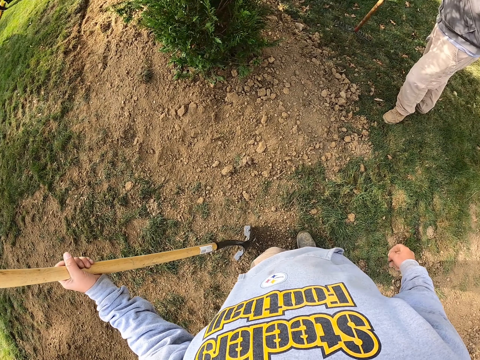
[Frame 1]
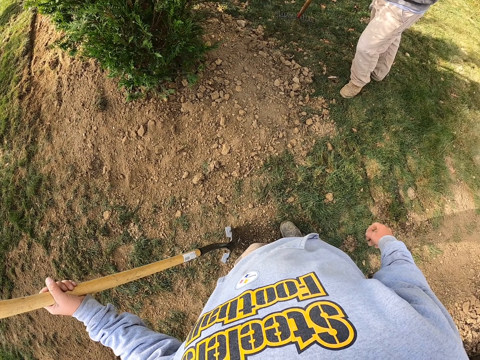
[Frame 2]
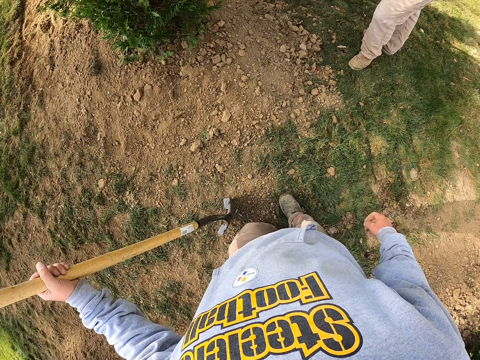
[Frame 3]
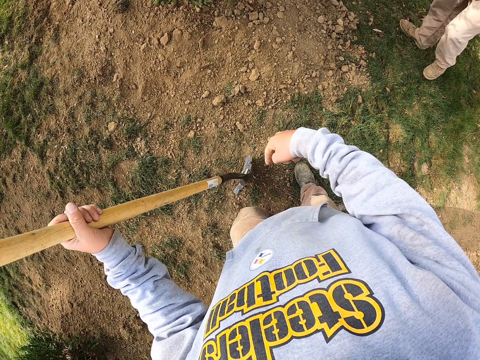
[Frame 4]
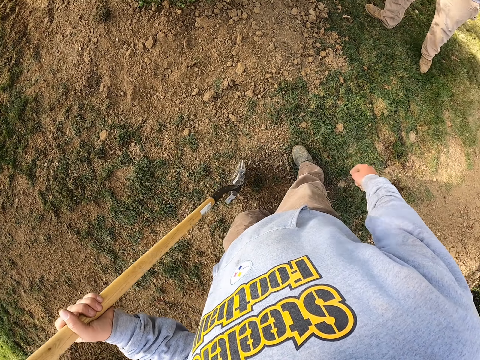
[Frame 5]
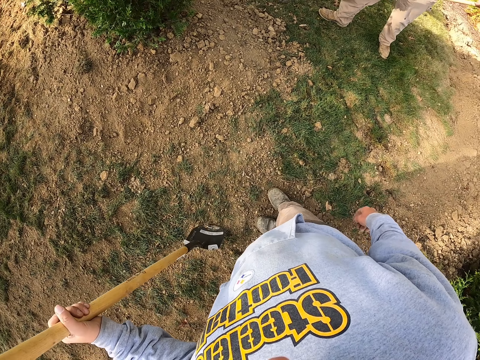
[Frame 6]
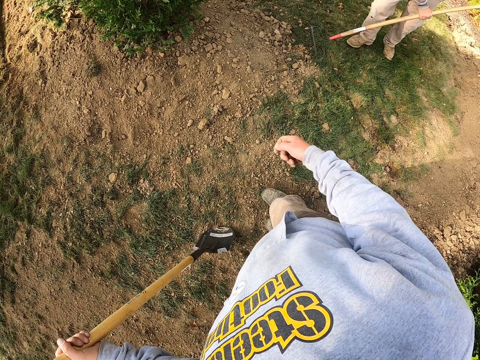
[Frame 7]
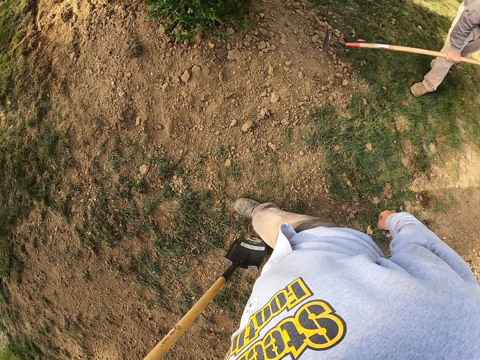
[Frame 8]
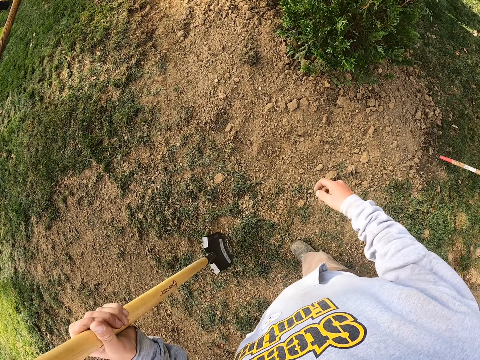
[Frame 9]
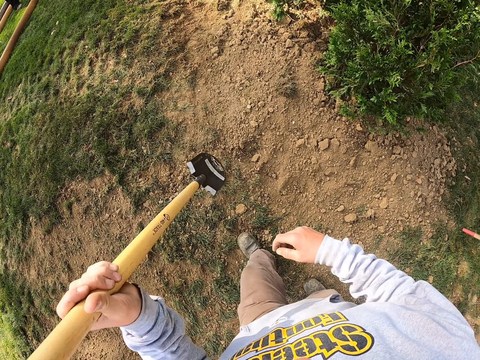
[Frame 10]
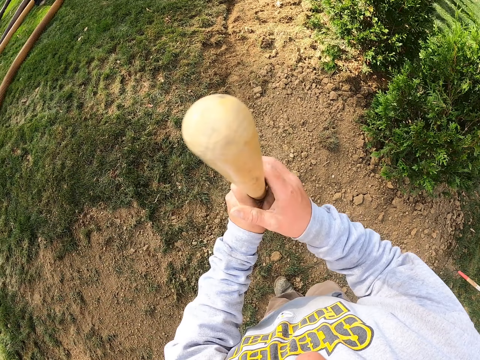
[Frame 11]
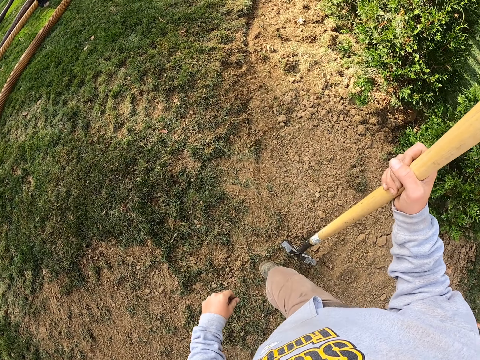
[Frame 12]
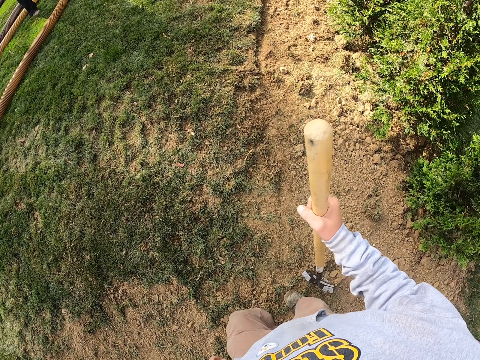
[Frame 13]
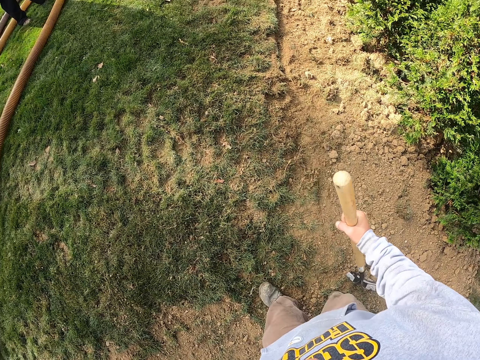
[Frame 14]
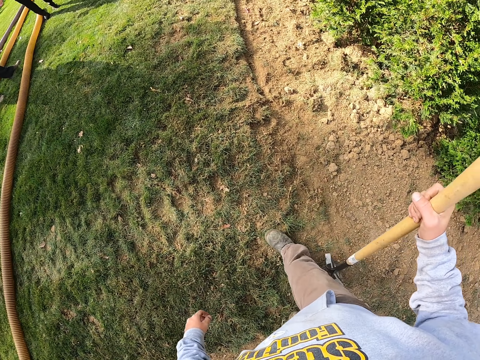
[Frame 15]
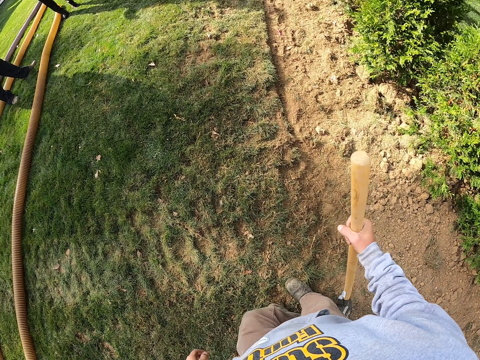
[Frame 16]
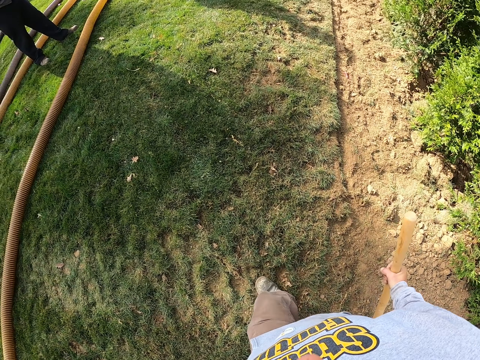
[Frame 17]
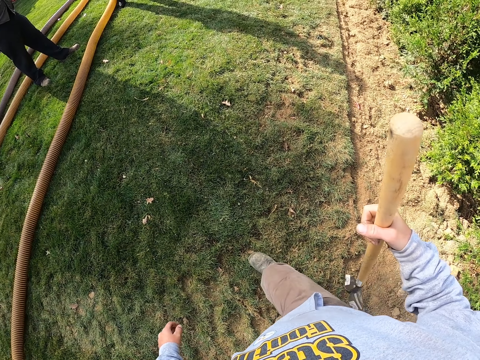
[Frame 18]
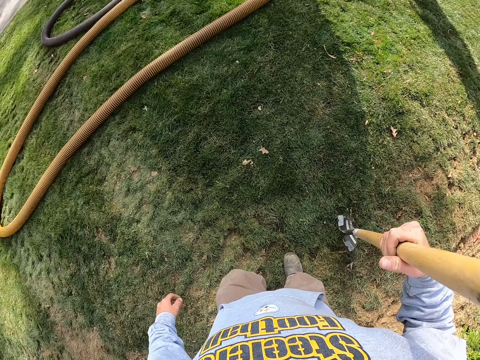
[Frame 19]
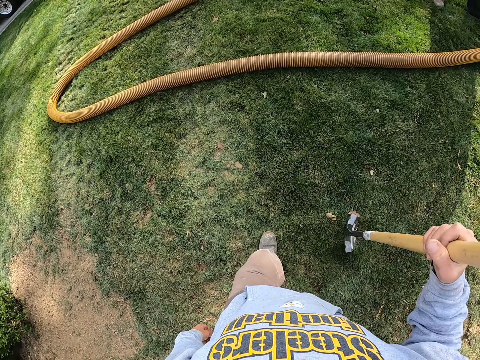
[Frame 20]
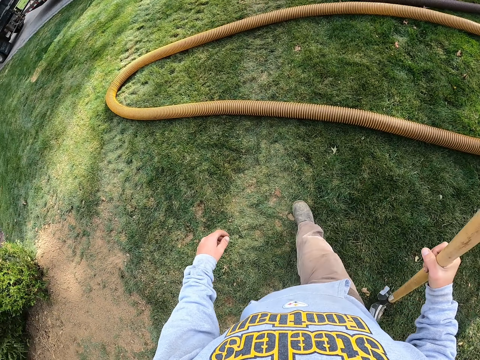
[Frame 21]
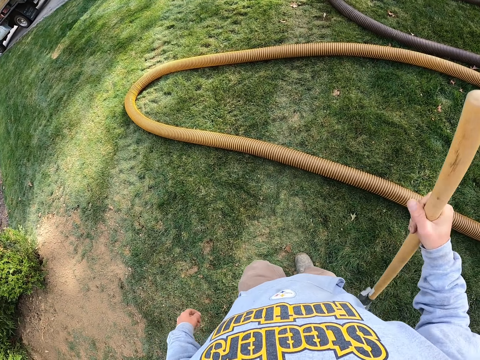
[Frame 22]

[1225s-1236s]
The camera wearer walks in the garden.

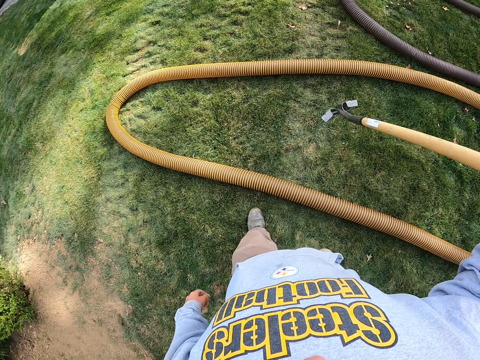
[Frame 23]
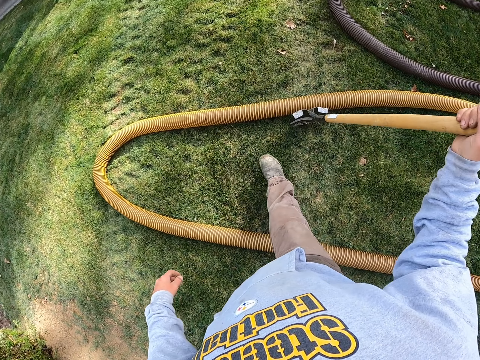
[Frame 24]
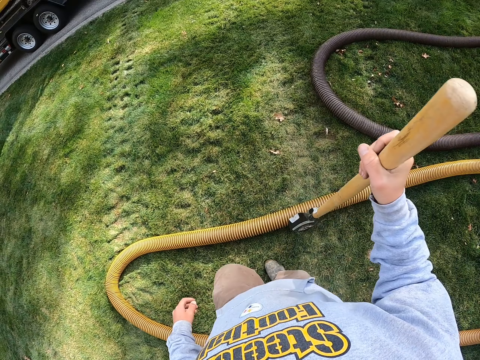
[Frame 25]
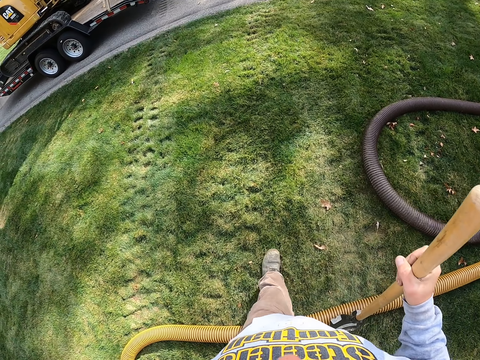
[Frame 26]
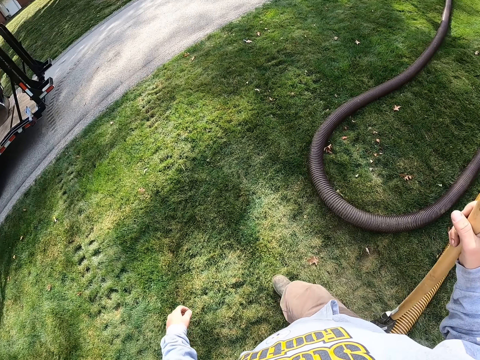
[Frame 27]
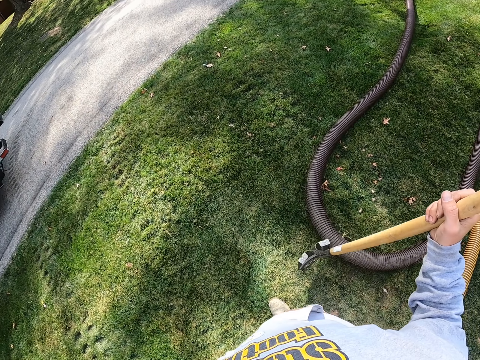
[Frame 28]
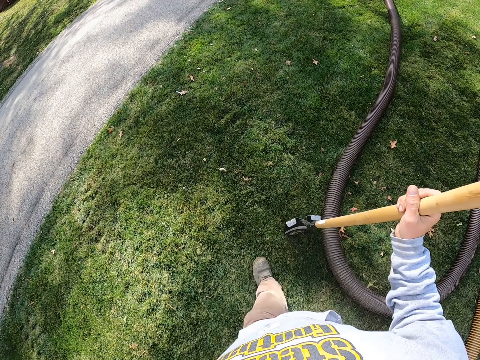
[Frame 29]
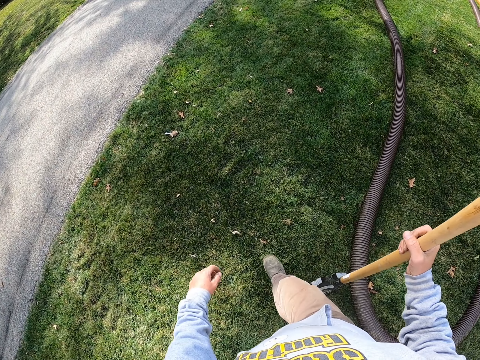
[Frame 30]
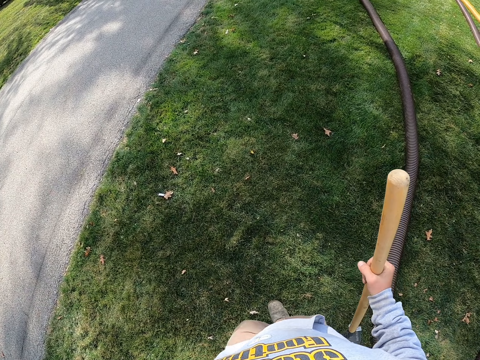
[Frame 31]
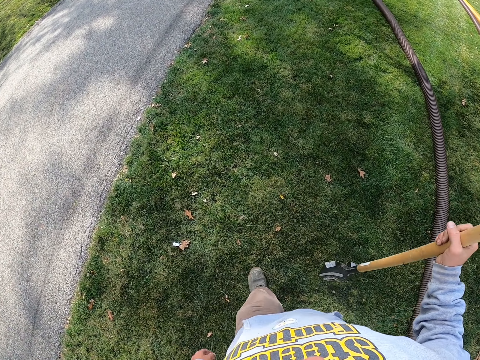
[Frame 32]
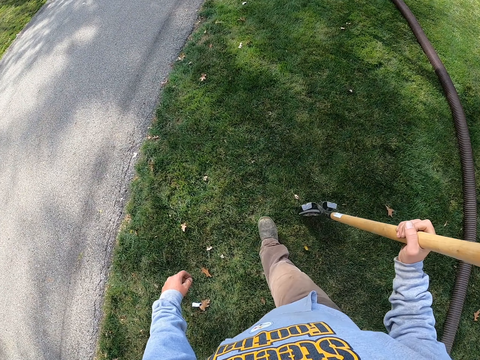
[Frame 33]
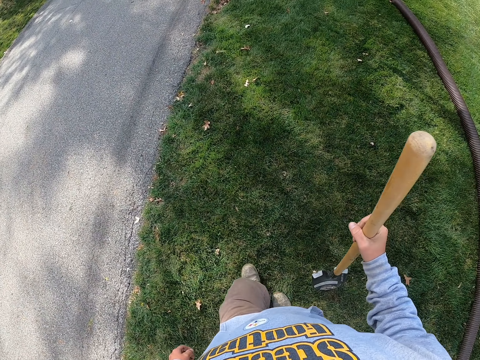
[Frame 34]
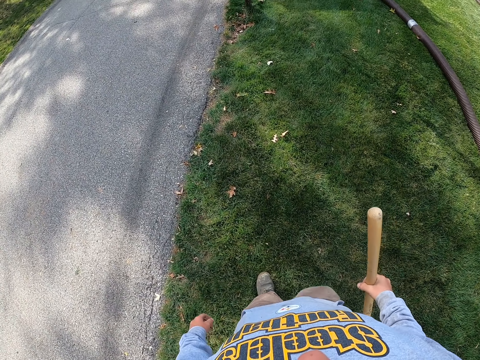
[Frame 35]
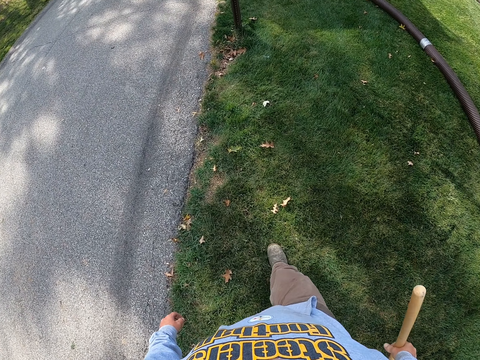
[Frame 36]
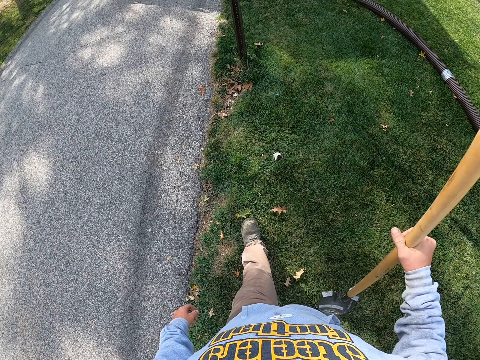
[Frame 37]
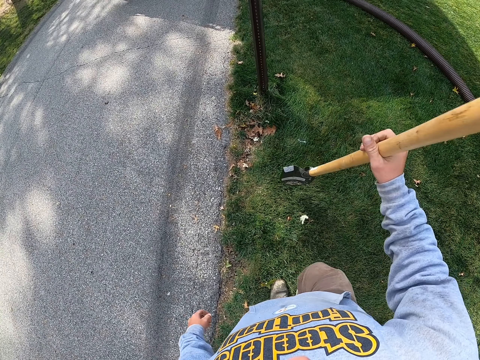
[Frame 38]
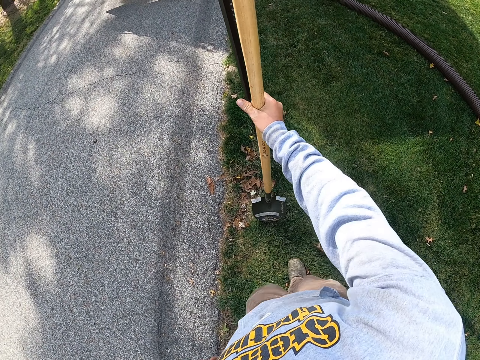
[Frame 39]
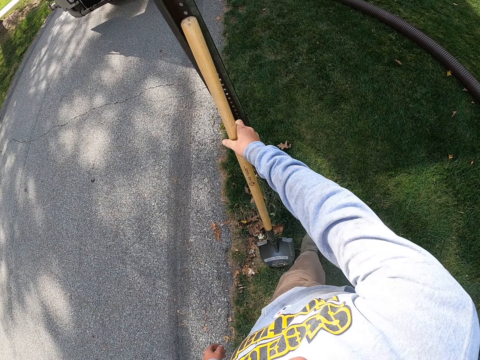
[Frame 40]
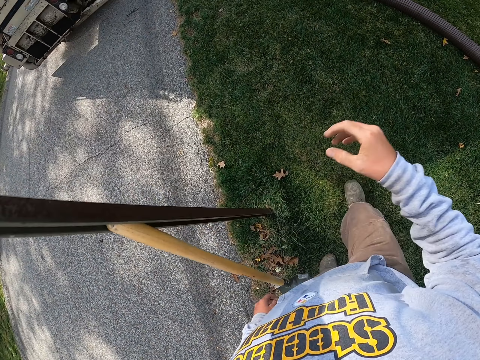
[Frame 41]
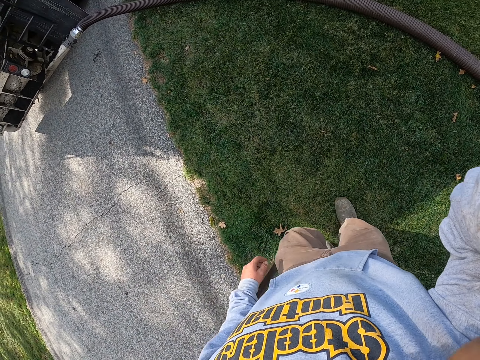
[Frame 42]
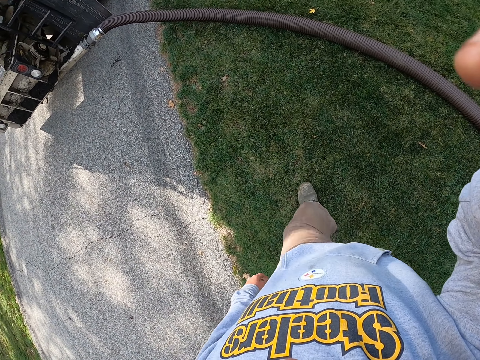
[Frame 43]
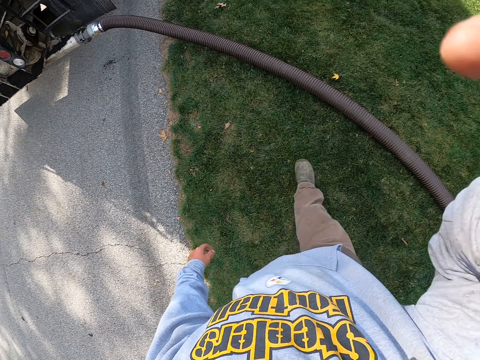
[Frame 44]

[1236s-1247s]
The camera wearer puts down the shovel. They walk in the garden.
